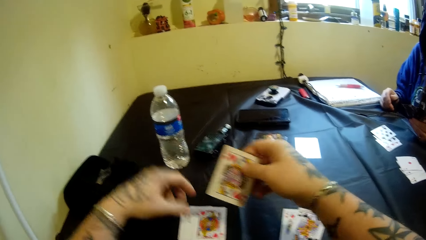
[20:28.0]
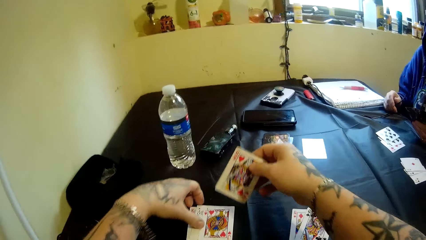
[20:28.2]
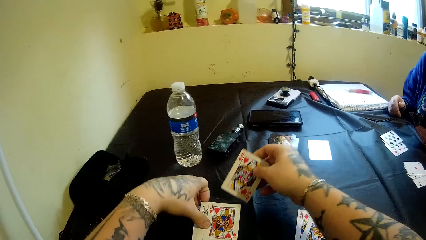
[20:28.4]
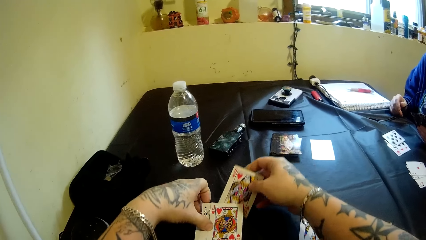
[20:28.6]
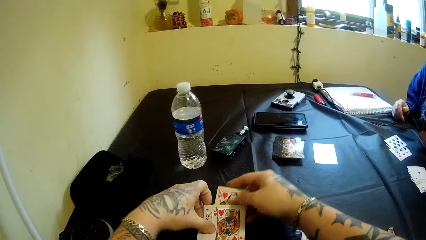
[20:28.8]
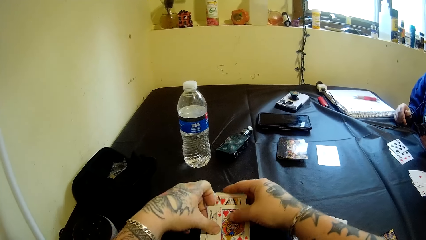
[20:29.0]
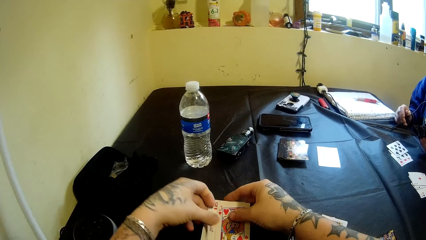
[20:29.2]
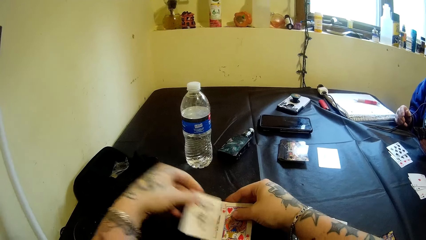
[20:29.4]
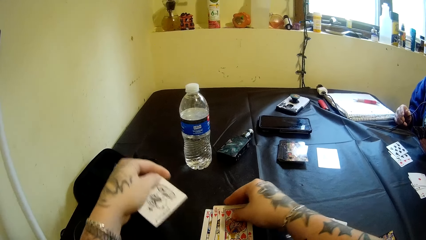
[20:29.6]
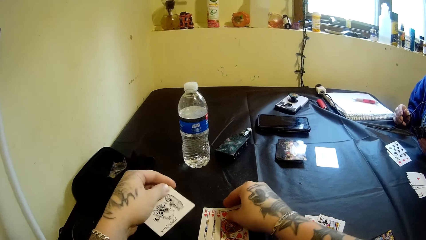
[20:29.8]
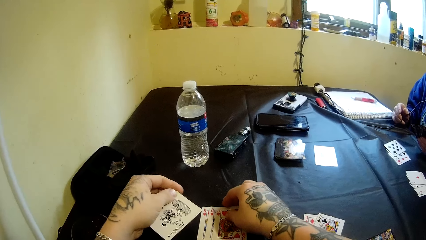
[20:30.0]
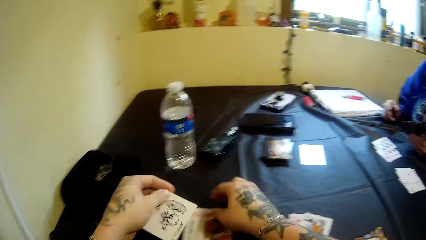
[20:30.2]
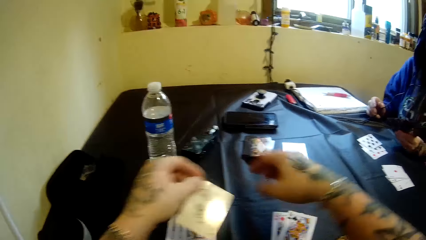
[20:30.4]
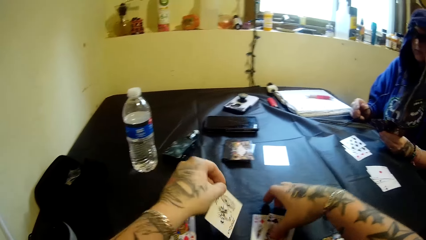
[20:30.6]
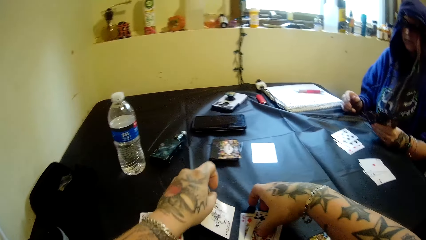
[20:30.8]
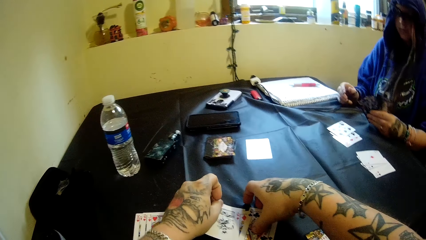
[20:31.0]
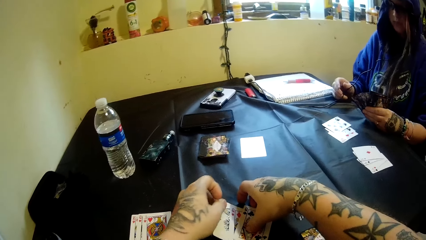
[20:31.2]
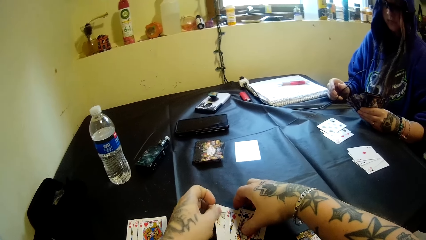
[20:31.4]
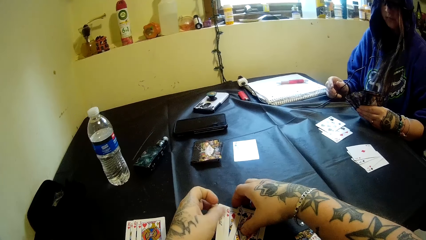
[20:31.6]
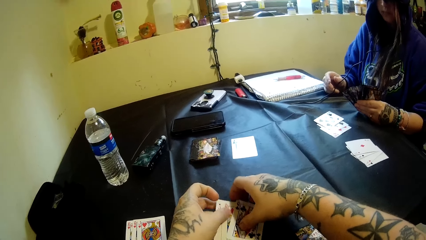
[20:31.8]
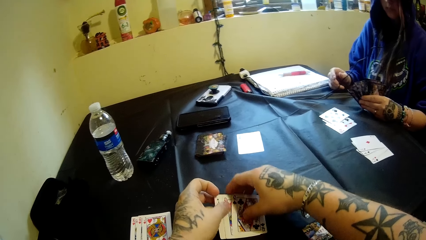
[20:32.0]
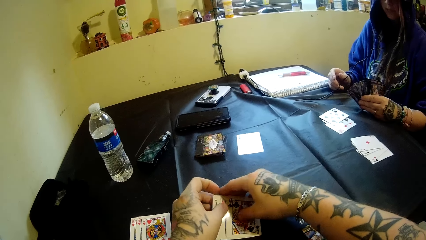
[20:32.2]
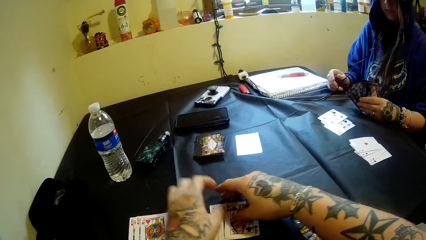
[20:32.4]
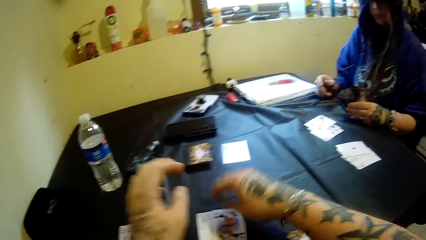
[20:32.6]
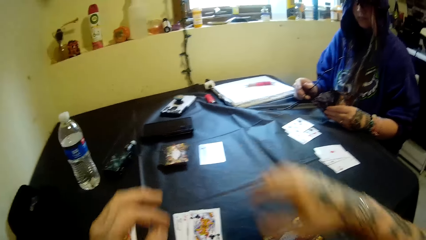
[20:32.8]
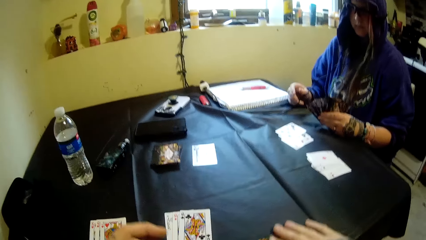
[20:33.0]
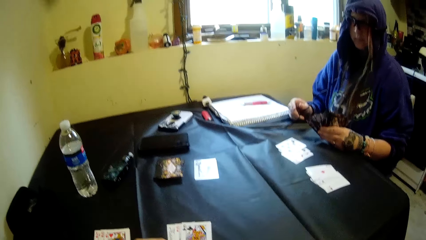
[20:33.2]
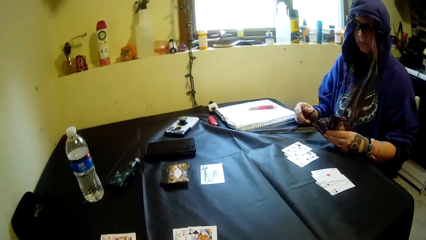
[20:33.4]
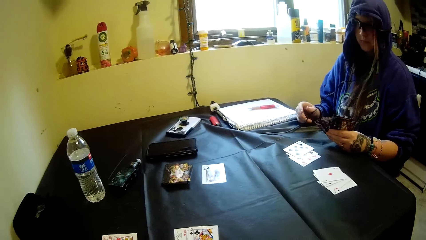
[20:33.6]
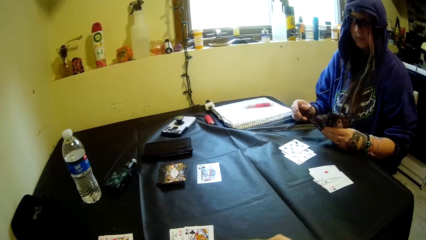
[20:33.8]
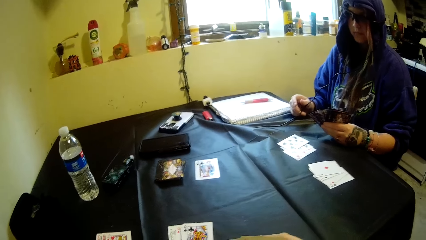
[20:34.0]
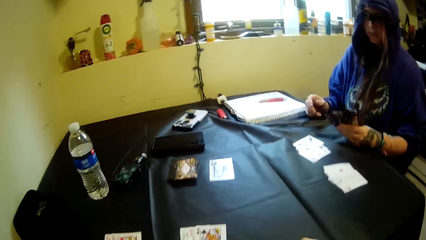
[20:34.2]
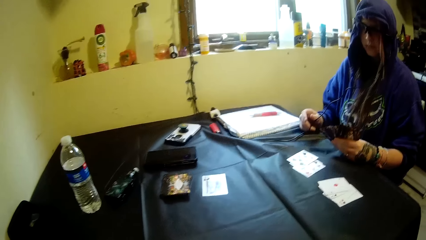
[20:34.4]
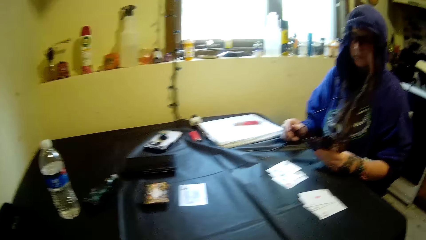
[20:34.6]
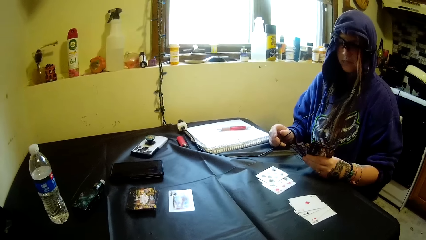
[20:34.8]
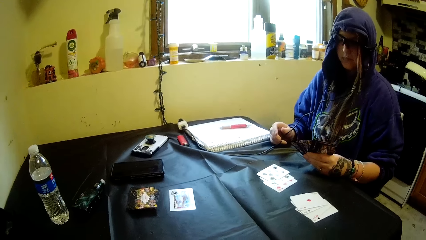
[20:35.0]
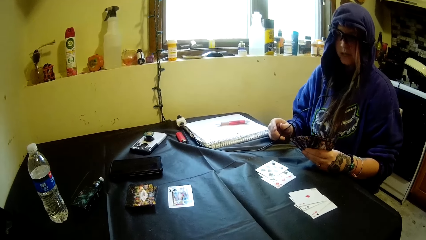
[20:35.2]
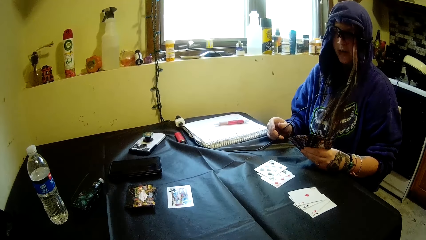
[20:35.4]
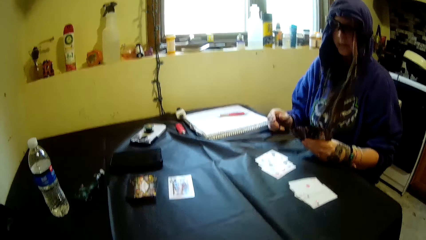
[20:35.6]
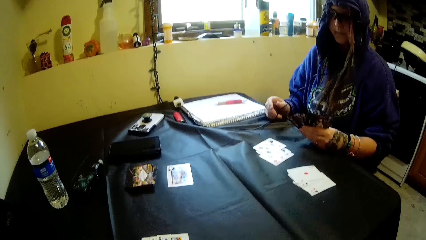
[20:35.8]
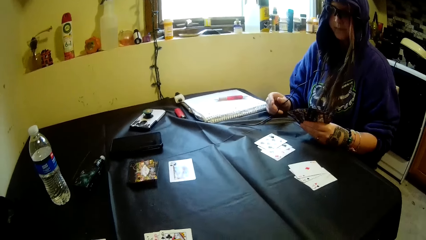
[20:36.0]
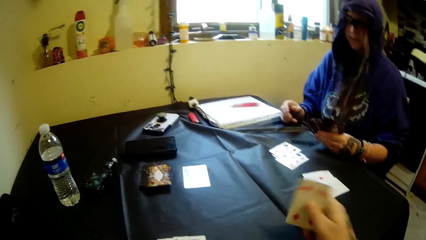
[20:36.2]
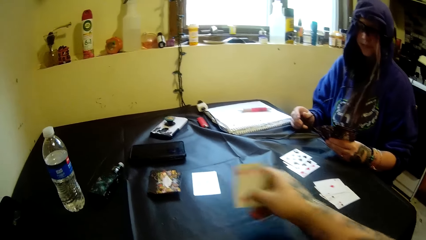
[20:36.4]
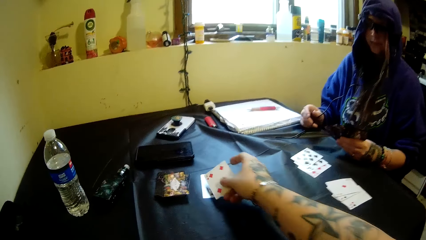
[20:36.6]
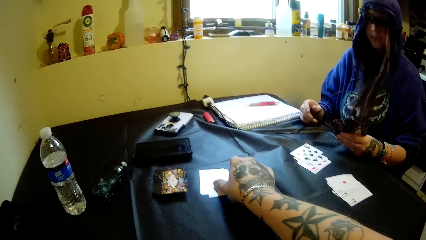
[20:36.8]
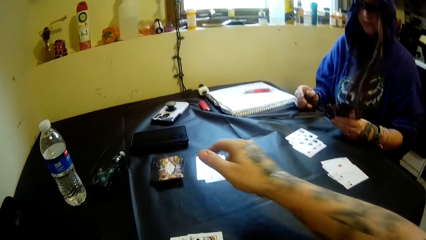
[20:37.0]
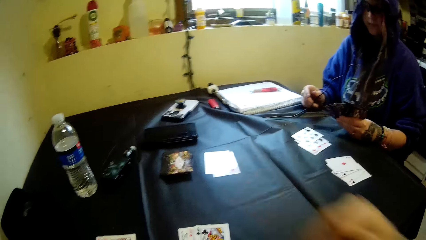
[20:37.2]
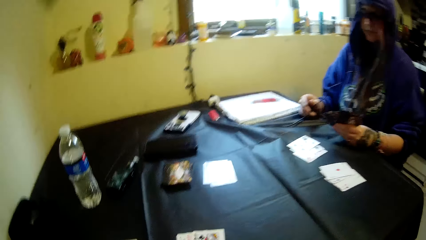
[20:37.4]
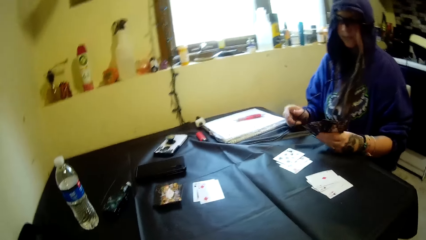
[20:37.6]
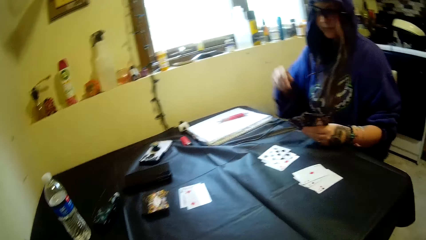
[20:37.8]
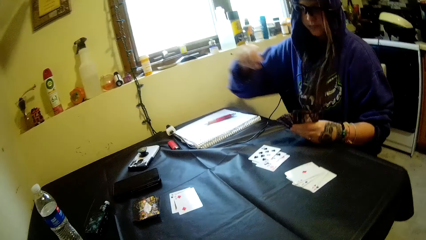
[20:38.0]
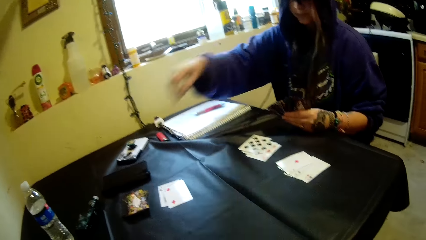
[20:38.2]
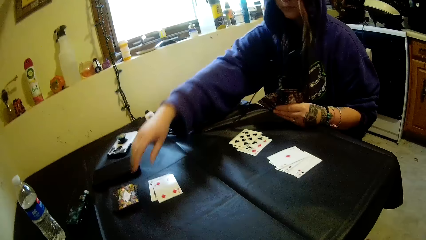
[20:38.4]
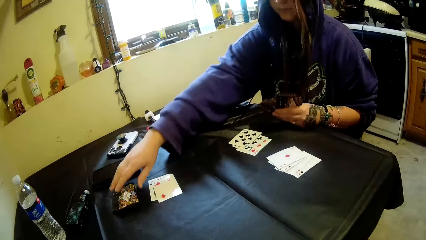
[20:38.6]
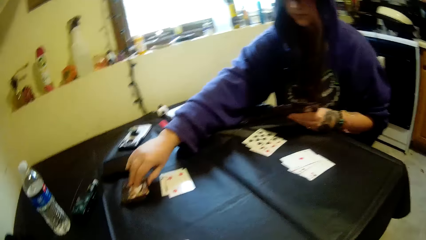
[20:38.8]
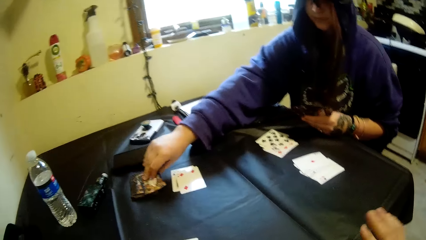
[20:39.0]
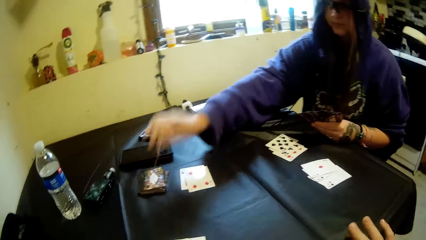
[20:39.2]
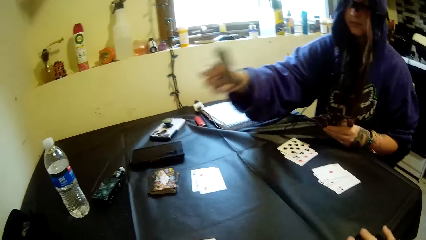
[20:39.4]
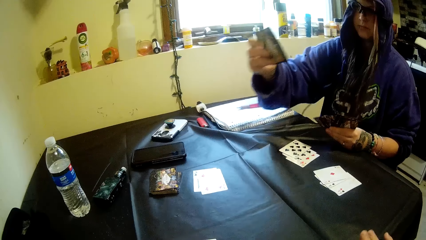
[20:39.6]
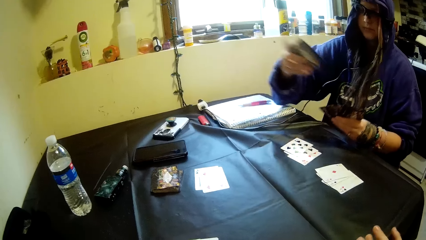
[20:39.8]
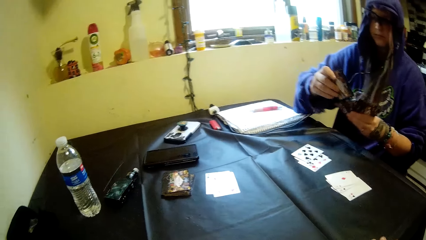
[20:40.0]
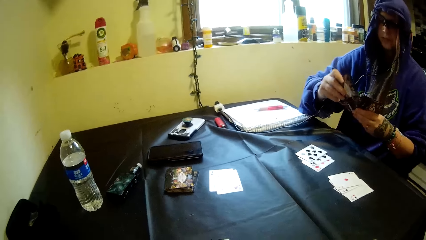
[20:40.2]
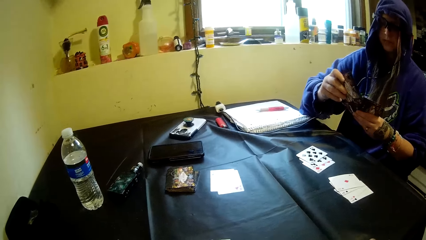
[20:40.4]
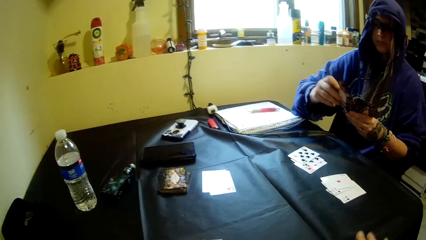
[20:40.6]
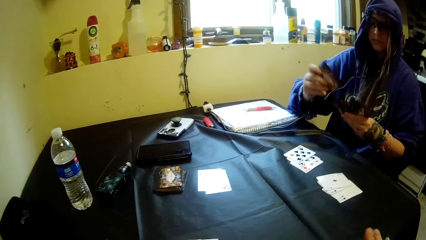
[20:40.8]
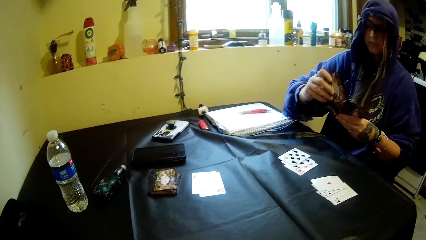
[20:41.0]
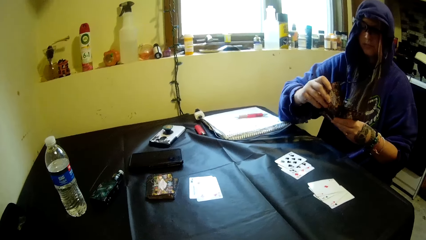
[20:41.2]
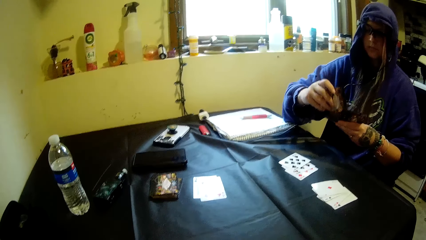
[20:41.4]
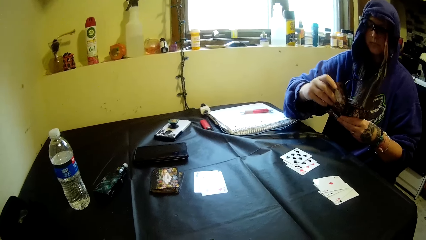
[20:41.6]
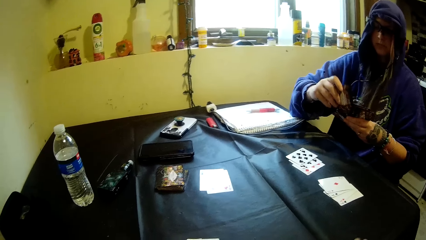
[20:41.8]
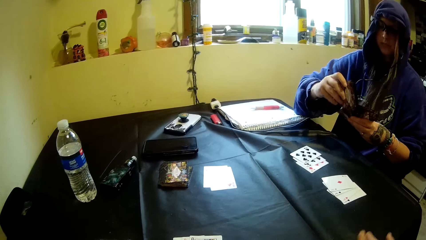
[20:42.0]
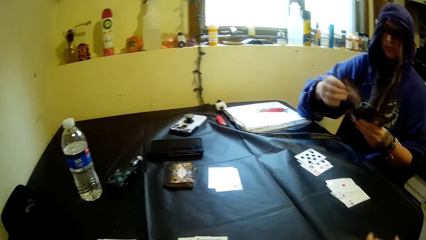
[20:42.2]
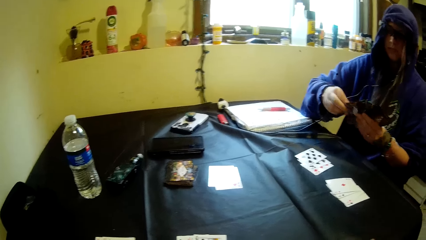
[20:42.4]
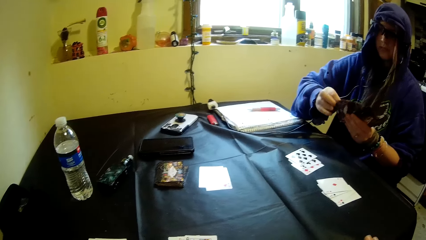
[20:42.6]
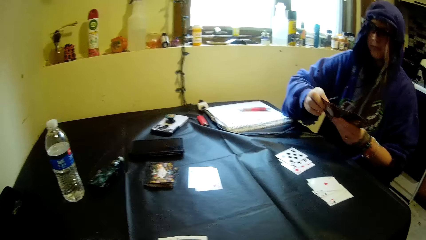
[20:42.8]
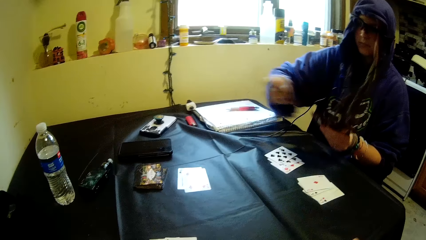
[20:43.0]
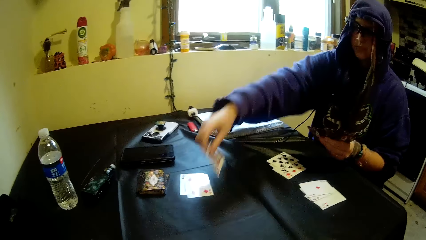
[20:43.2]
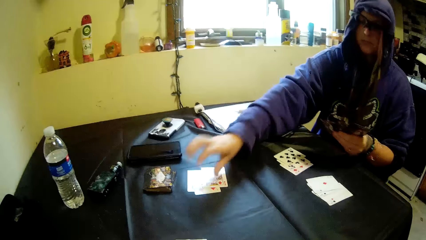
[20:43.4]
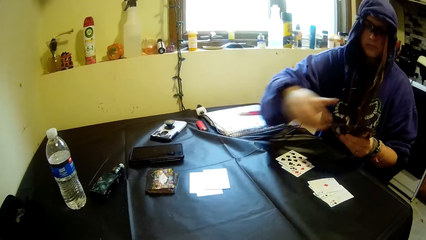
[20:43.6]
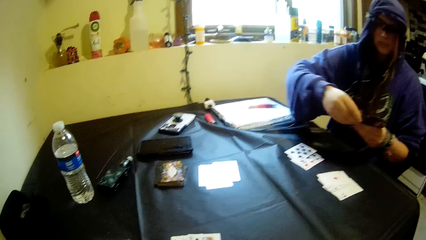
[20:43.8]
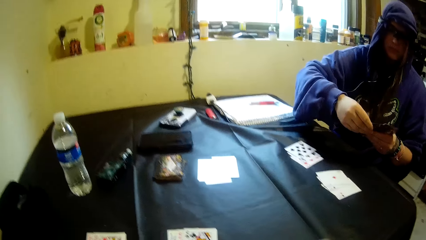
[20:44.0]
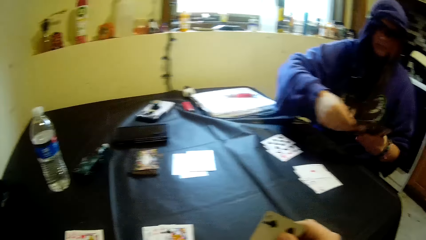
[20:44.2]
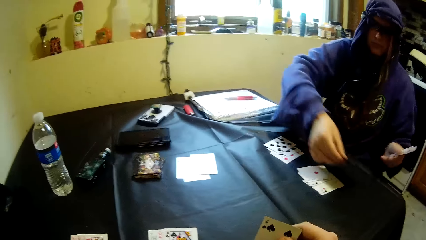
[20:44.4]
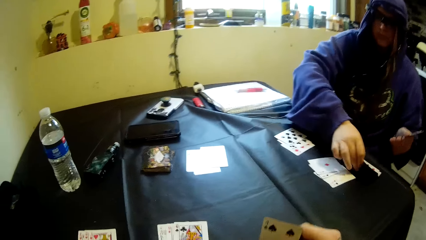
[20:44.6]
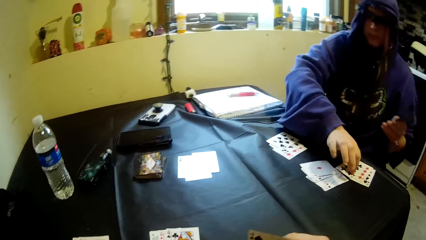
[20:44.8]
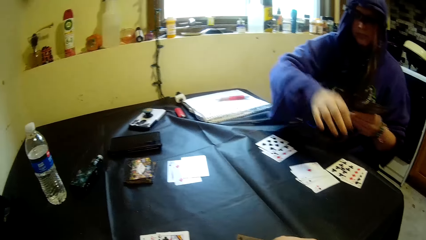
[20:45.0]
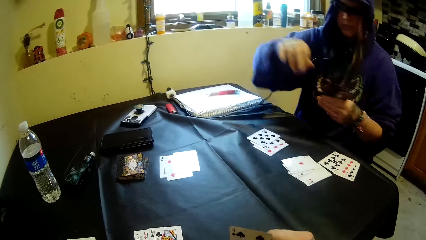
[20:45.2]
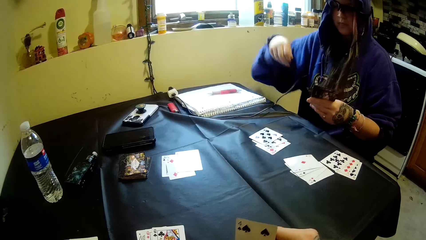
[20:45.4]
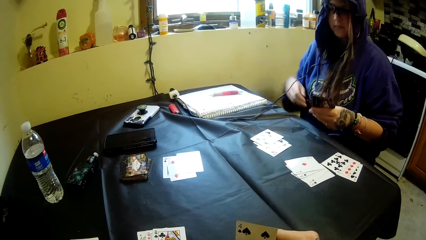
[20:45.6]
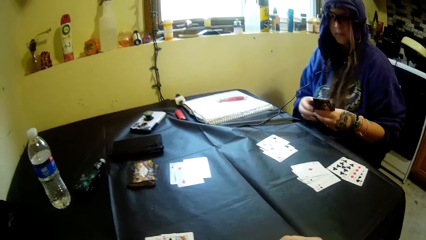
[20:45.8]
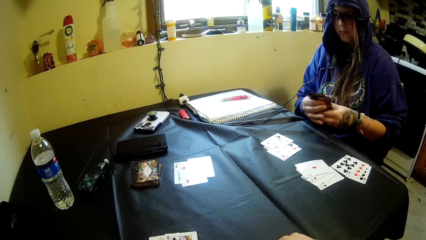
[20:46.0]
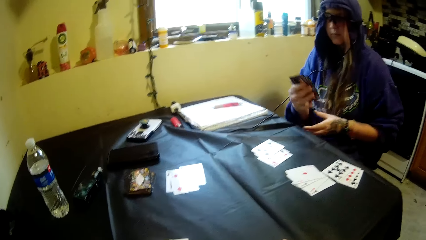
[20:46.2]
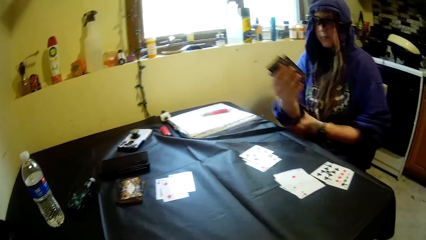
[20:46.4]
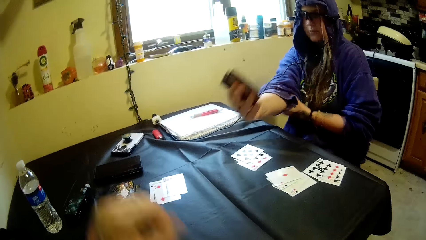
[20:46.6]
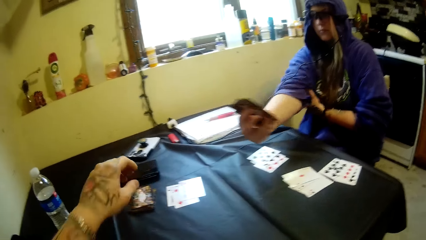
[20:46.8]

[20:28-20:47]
A woman places her hands on the table. The camera wearer holds the card with his right hand. He places a card under the others. He picks a card from the others. He places a card under the others. He converses with the woman. He places a card in his right hand on the table, on the other. The woman picks a card from the stack of cards on the table with her right hand. She looks at the card. She joins the card in her right hand with the other cards on the table. She picks a card from the others. She places the card in her right hand on the table, on the others. She holds the cards with her right hand. She moves the cards in her hands. She drops the cards on the table with her right hand. She holds the cards with her right hand. She adjusts her hoodie with her left hand. She moves the cards in her hands.
